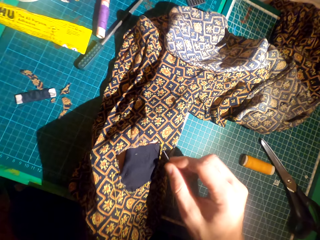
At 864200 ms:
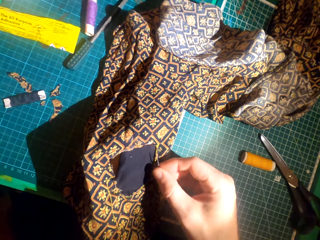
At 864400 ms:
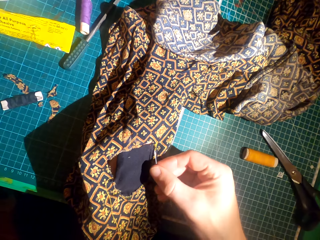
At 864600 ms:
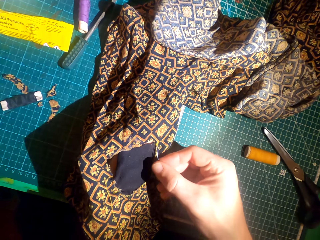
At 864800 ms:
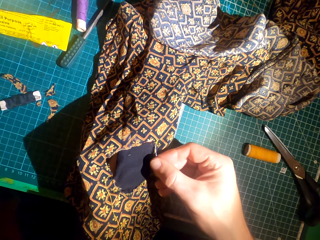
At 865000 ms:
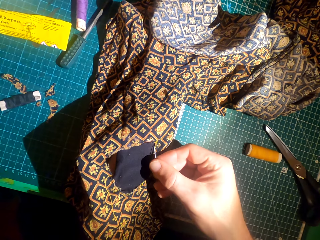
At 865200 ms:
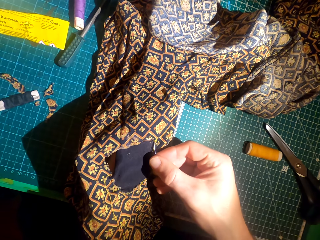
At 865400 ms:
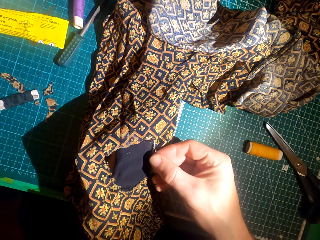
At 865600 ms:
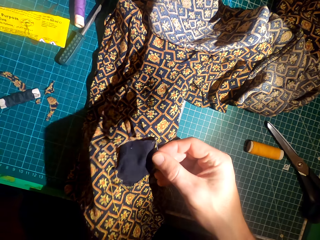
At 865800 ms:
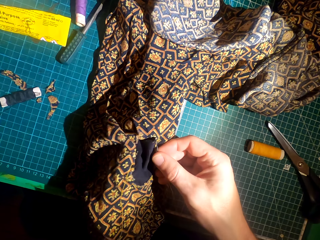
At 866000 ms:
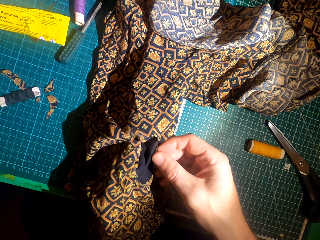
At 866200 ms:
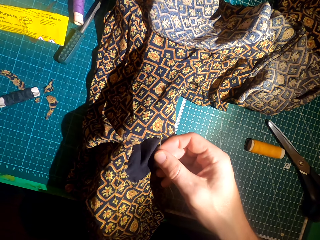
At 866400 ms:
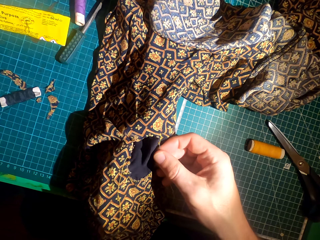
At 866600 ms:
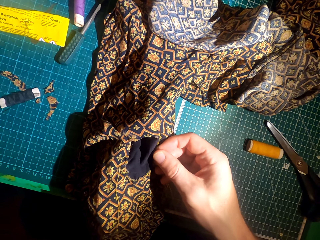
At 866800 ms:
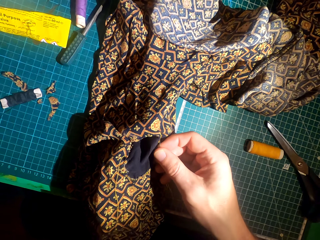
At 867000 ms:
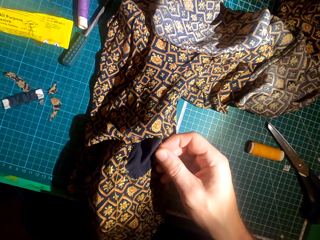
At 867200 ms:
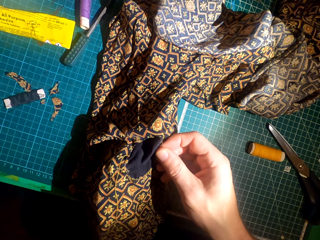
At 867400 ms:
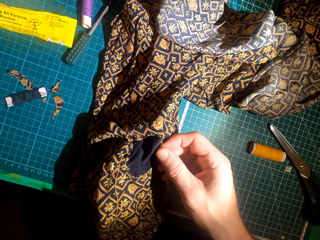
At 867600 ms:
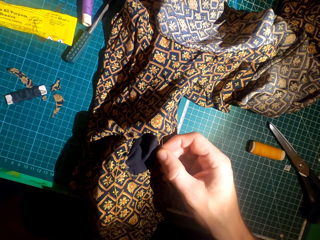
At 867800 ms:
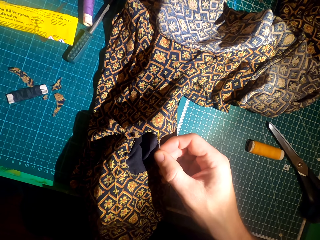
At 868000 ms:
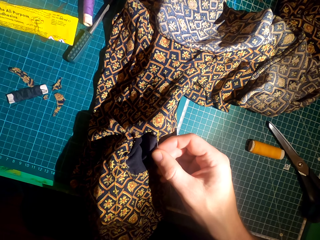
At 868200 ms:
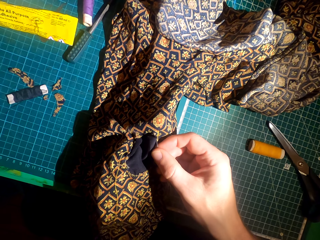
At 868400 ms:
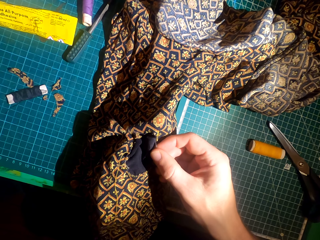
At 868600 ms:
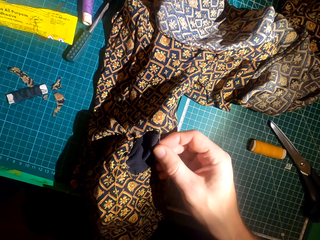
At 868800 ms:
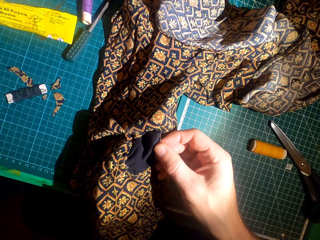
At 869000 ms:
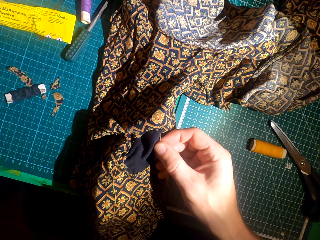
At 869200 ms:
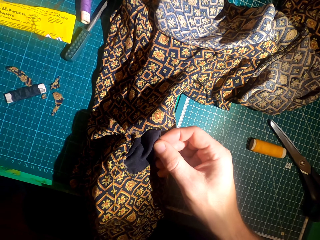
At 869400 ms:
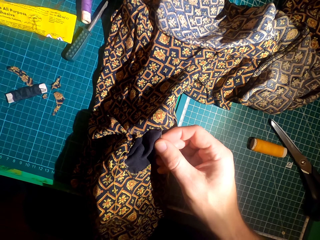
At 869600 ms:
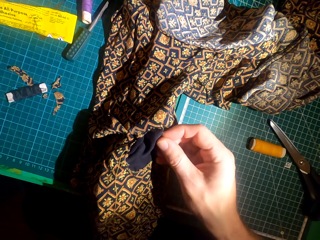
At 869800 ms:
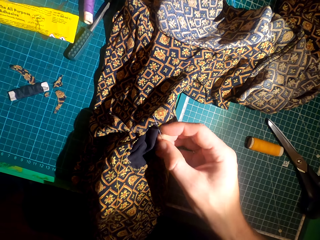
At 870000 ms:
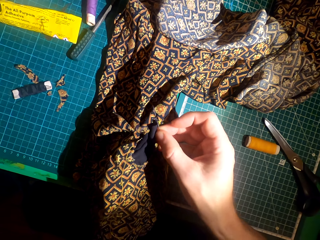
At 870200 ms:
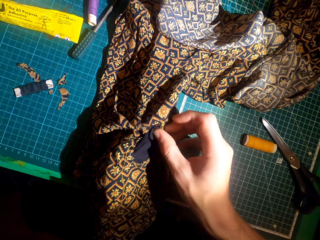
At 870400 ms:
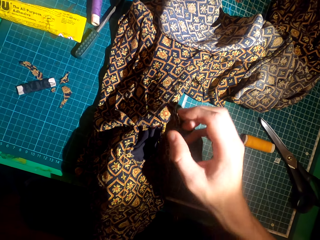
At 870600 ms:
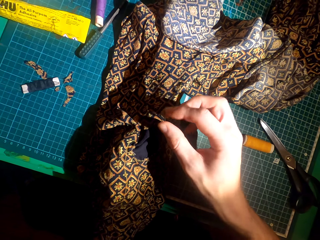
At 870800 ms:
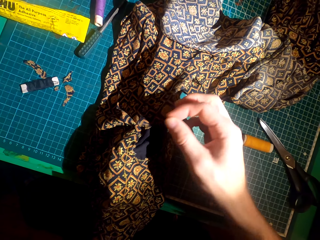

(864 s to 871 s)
The camera wearer sews a patch over a cloth with a needle.

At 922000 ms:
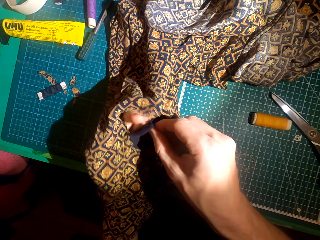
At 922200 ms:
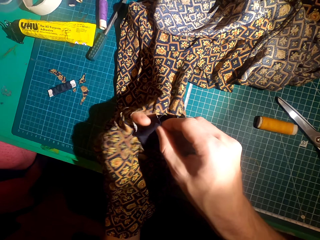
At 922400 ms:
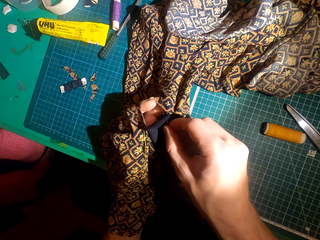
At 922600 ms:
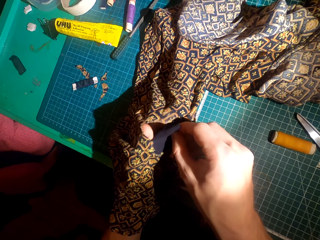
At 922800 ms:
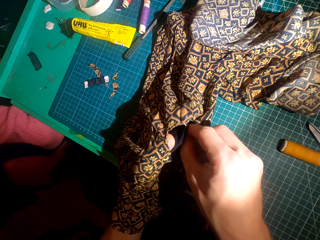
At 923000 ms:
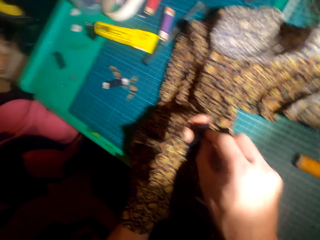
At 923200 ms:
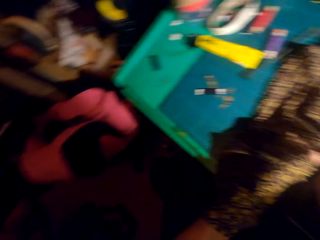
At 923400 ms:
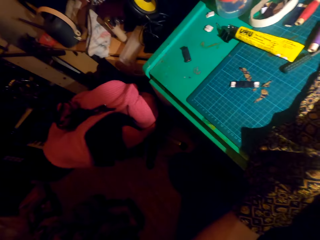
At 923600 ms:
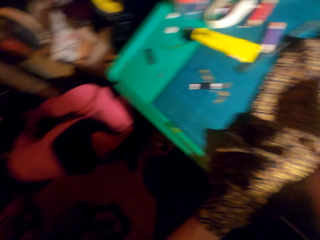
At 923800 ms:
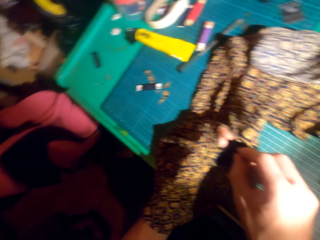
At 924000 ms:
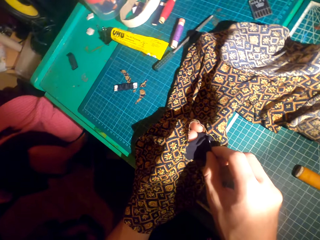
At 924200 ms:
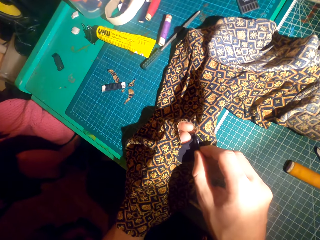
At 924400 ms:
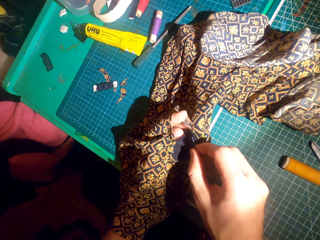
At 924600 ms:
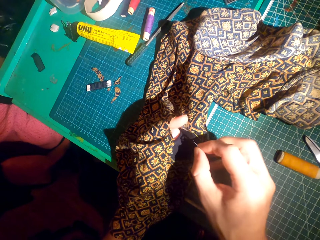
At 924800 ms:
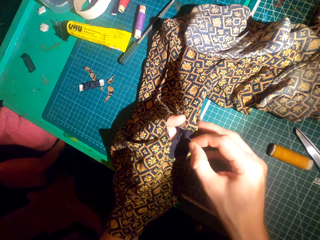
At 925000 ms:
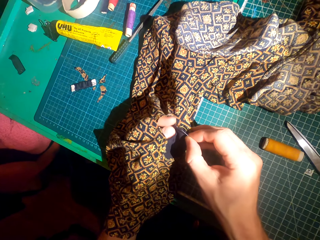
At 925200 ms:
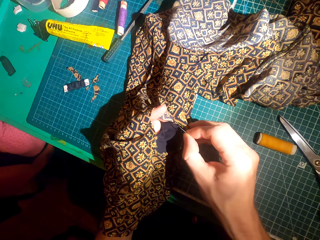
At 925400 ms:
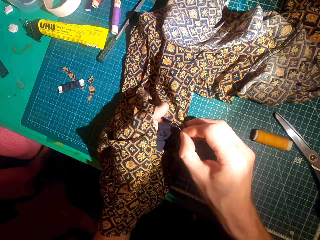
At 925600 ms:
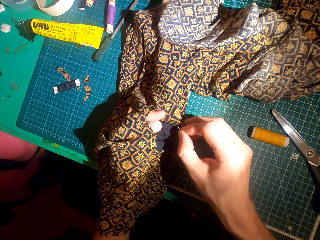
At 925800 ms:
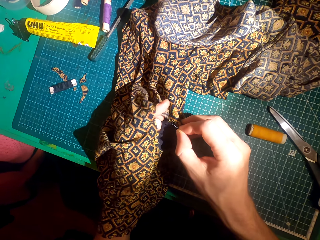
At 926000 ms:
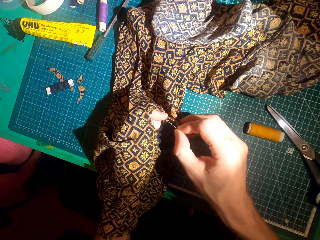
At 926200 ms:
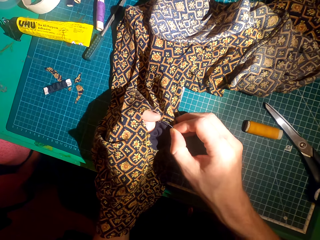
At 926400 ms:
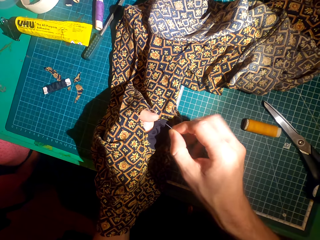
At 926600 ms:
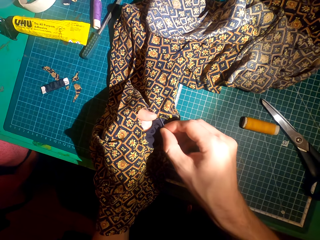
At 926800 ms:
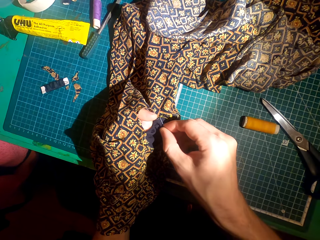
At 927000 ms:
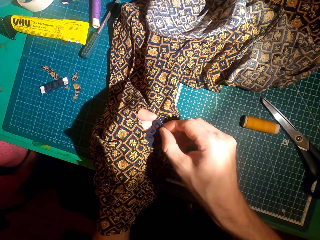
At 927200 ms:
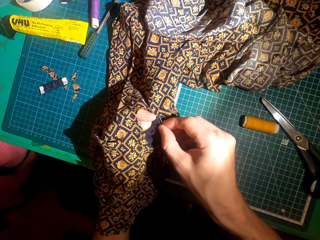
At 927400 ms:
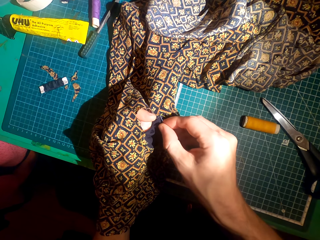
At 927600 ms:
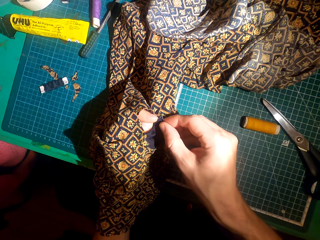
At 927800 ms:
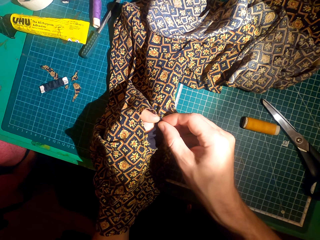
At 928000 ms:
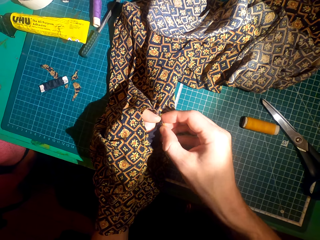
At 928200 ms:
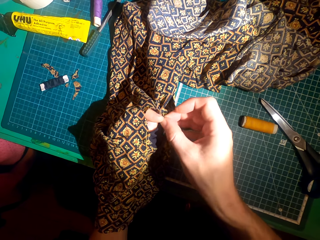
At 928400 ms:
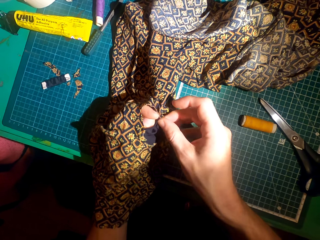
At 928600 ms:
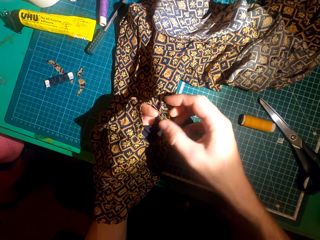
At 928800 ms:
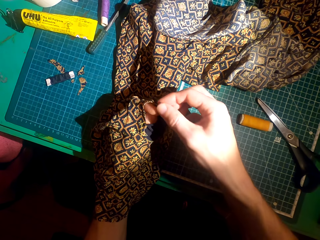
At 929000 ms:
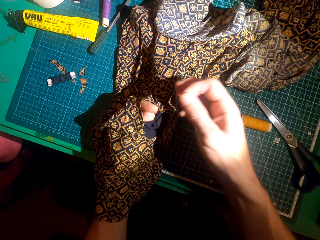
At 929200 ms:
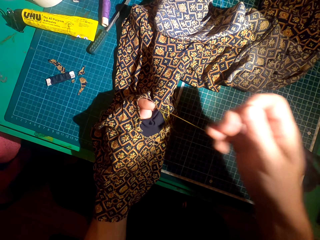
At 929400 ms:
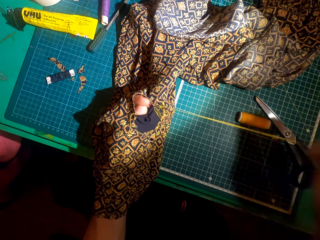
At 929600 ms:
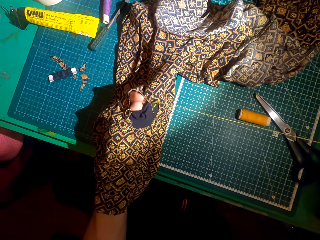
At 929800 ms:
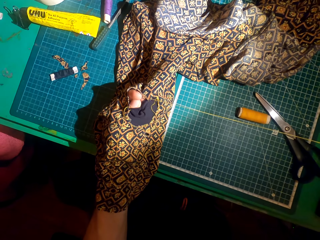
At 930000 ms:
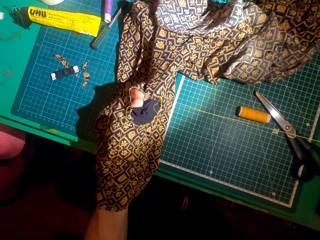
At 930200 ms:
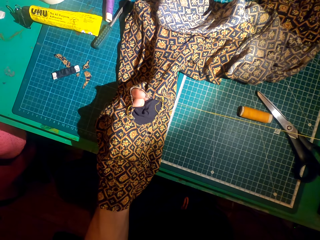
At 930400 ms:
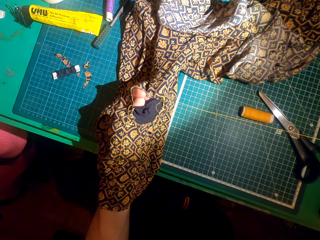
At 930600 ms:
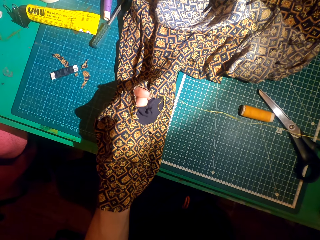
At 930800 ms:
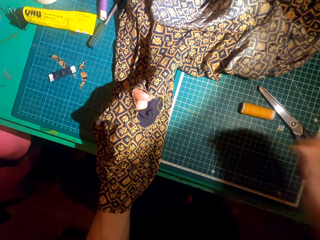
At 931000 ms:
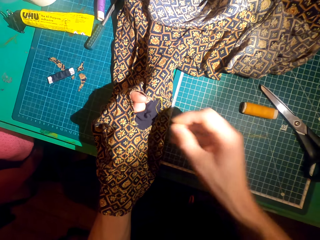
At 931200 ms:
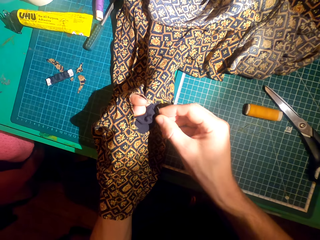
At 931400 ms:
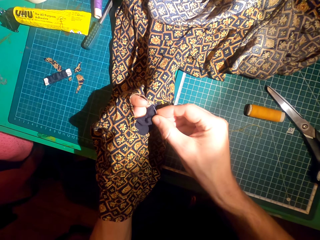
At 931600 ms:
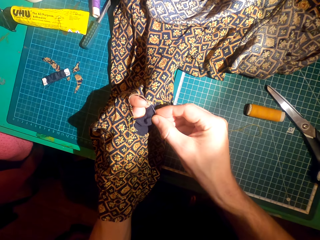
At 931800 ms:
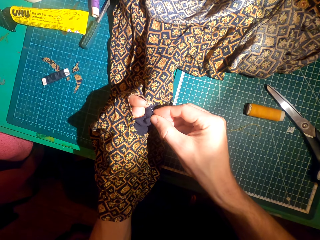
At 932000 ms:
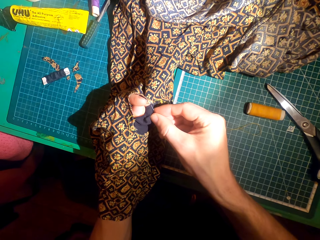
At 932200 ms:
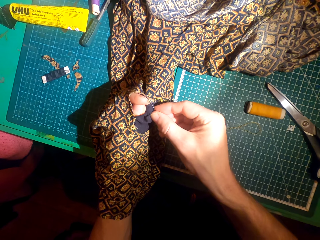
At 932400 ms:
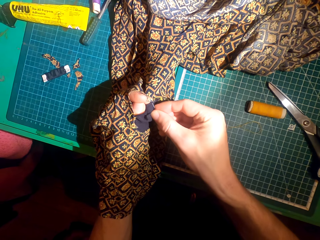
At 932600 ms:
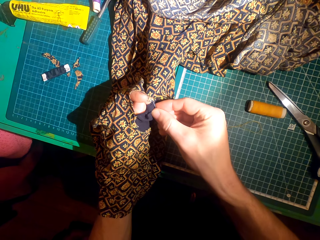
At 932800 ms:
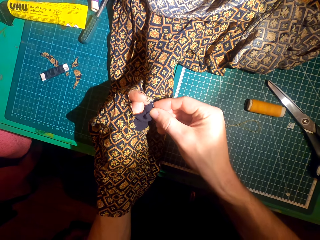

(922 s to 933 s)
The camera wearer looks around. They sew a patch over a cloth.

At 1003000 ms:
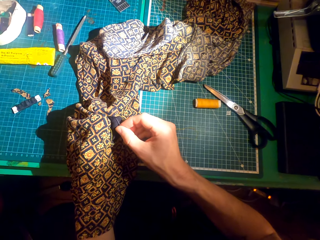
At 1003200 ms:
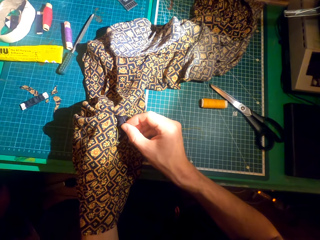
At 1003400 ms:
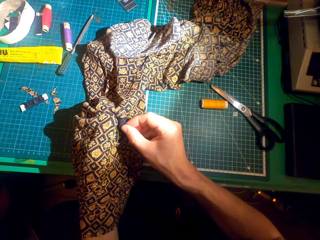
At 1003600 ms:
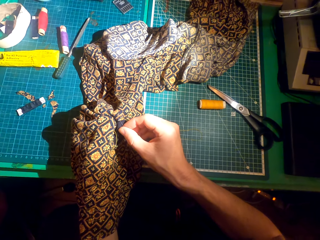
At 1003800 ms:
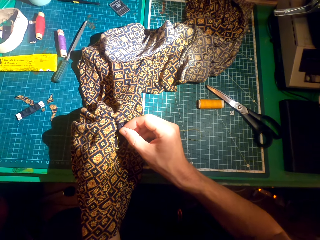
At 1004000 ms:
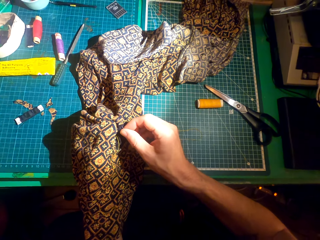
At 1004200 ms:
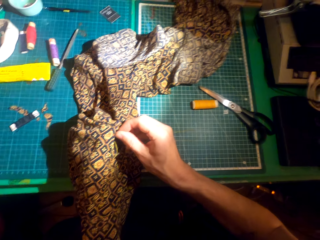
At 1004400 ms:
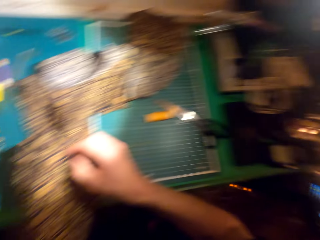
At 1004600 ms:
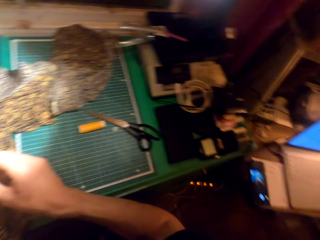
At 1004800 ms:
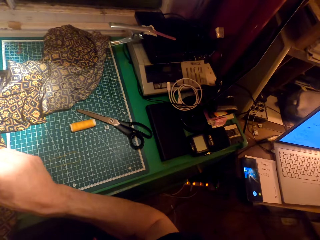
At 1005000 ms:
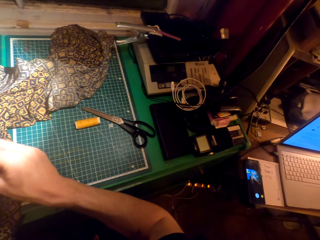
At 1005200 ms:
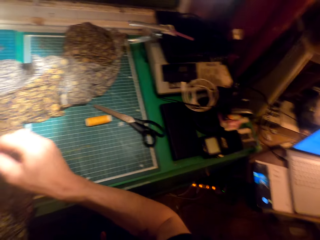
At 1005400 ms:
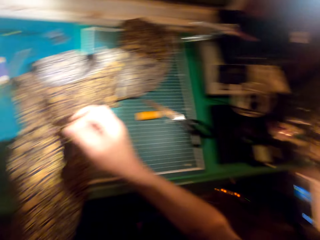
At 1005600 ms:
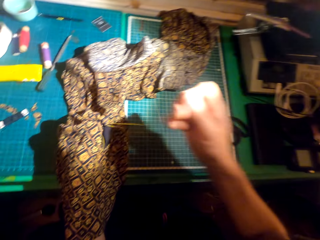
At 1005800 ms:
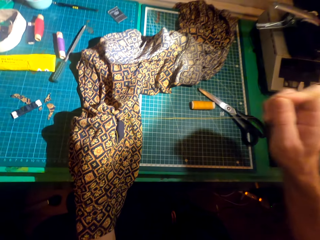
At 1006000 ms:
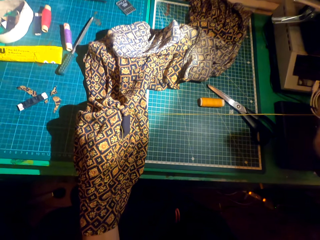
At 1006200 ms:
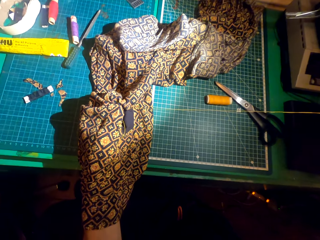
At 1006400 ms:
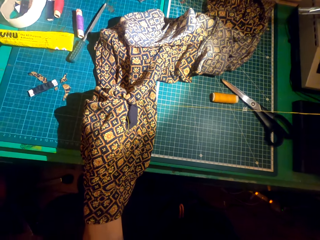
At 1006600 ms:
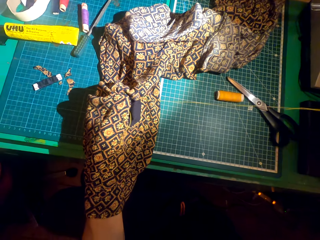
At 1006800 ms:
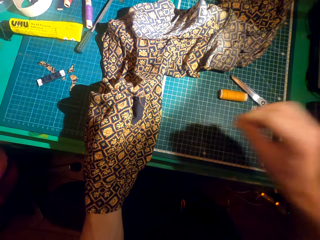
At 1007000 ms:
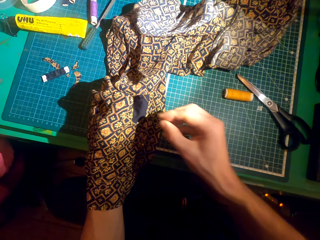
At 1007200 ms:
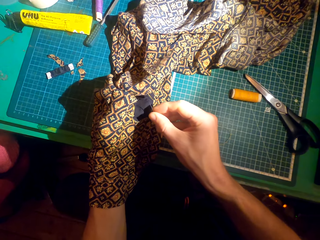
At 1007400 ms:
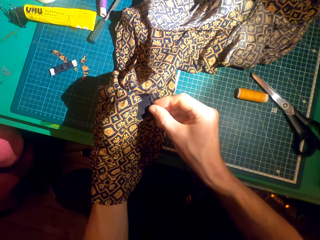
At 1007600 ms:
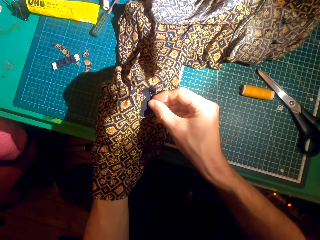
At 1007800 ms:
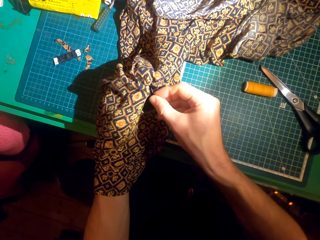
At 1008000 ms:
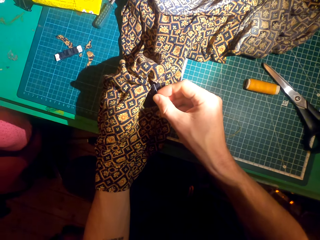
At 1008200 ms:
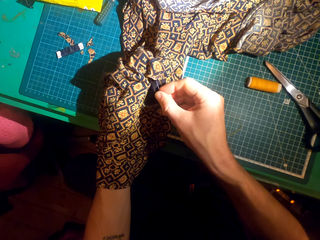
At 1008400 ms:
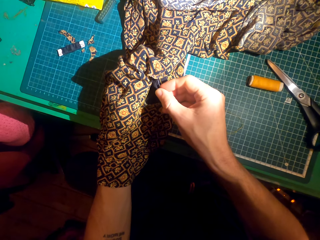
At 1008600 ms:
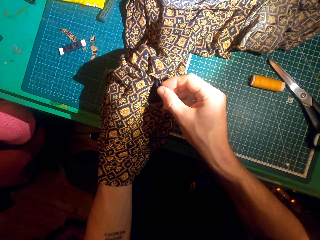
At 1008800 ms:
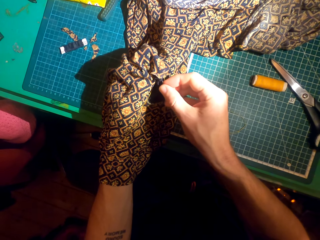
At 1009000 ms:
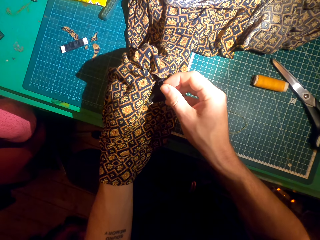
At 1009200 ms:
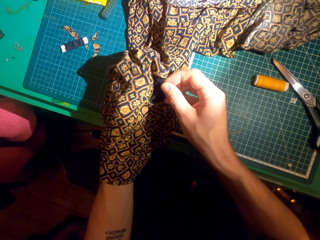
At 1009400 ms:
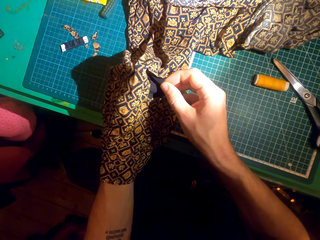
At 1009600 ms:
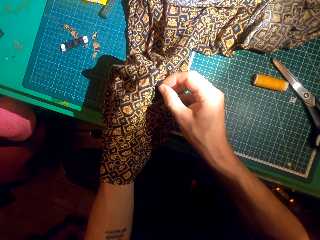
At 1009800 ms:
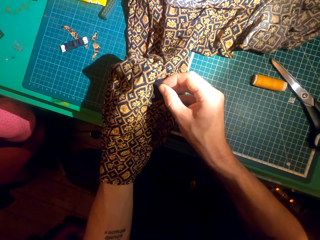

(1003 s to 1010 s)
The camera wearer looks around. They sew a patch over a cloth.
